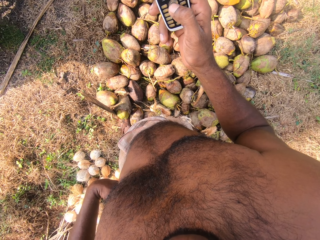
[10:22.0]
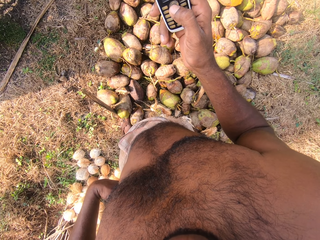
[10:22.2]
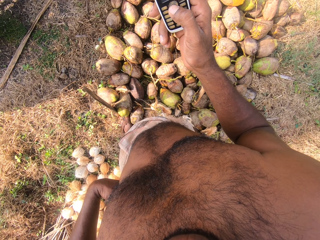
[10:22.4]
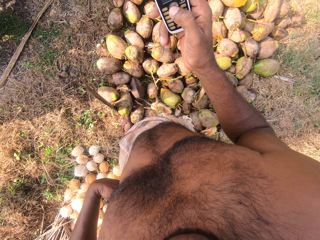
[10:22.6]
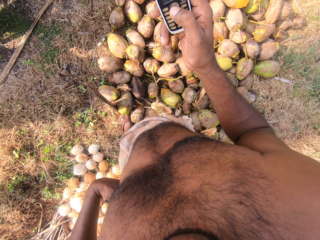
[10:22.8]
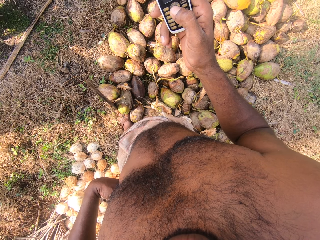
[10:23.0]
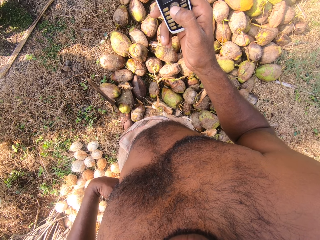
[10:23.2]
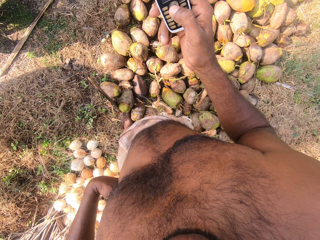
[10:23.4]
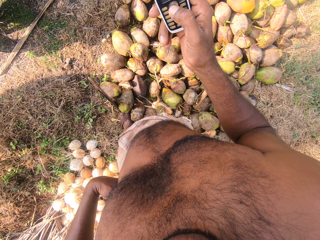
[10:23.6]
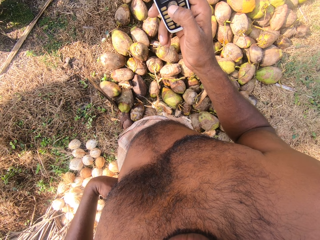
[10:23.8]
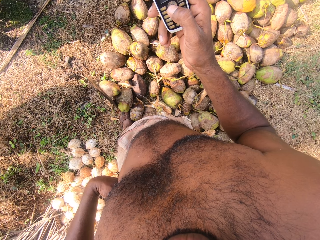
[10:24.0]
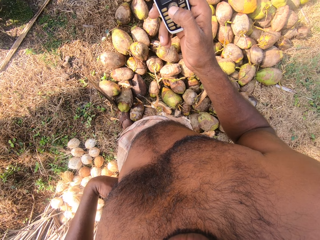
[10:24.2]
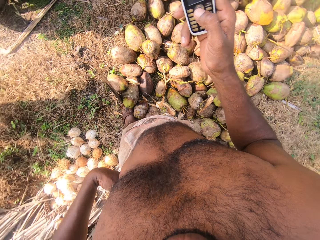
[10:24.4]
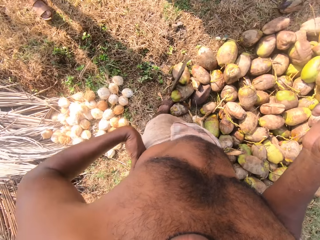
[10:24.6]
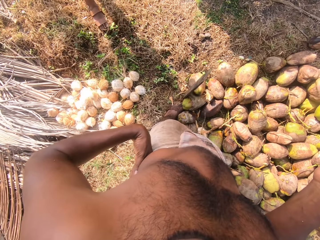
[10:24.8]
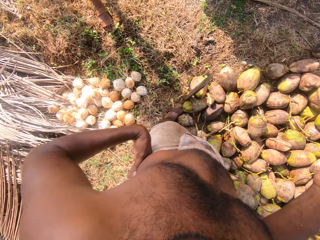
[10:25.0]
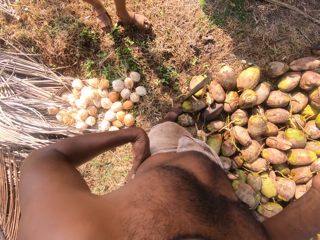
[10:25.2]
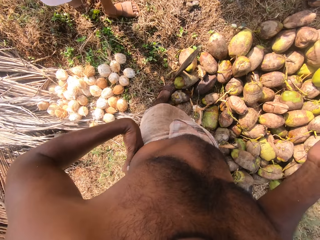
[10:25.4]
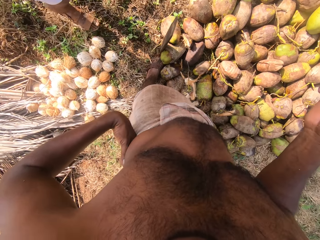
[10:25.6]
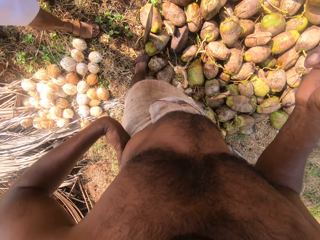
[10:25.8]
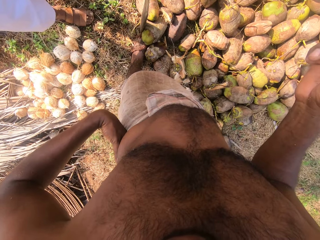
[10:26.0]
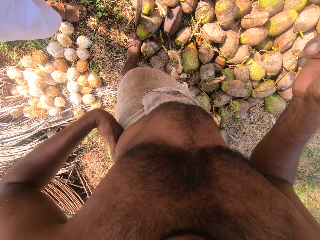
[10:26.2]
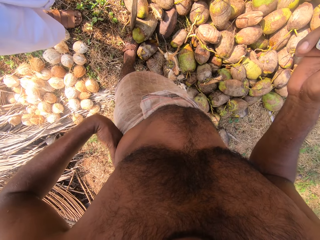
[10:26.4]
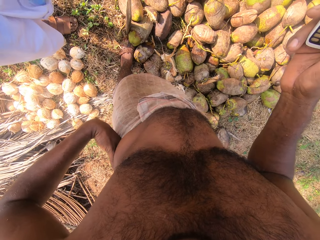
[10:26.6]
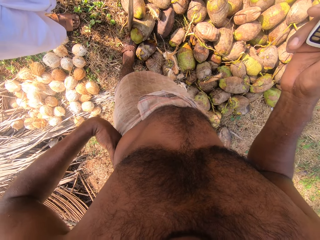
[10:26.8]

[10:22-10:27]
The man walks towards the camera wearer on the farm.
